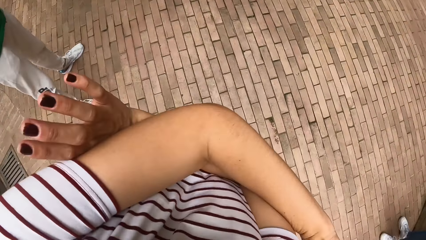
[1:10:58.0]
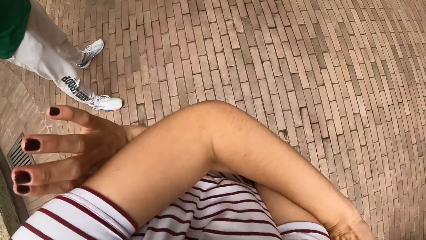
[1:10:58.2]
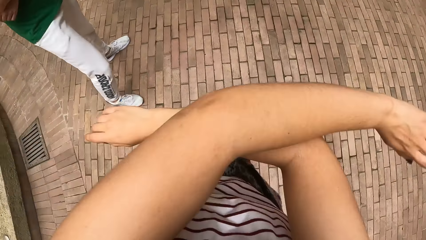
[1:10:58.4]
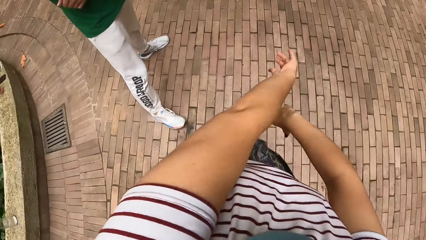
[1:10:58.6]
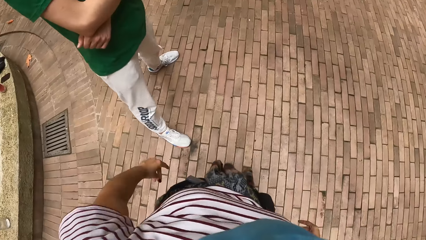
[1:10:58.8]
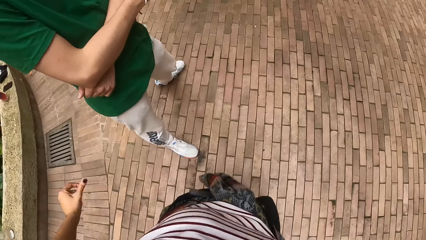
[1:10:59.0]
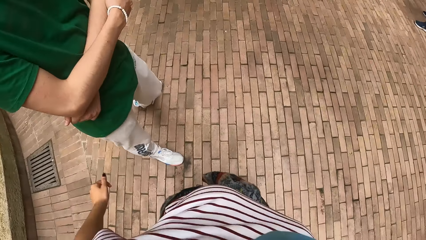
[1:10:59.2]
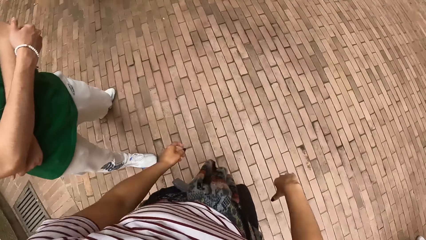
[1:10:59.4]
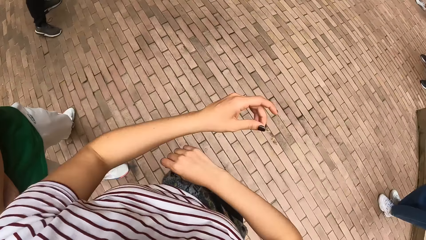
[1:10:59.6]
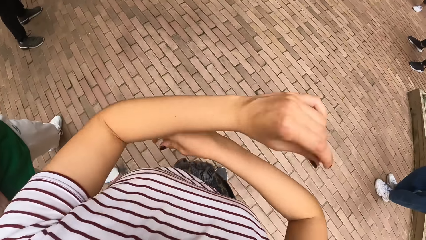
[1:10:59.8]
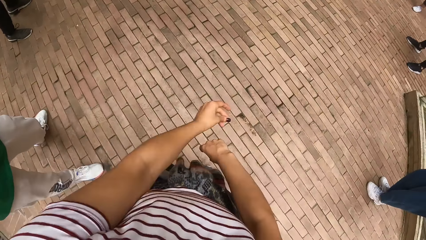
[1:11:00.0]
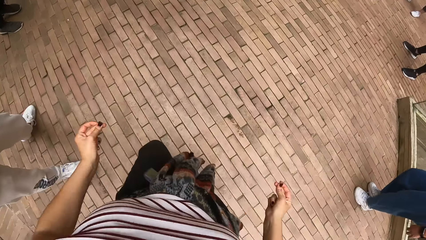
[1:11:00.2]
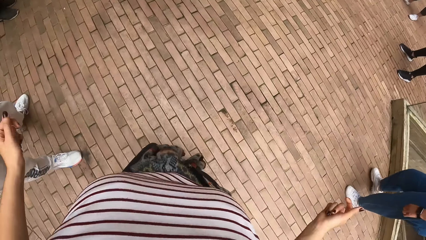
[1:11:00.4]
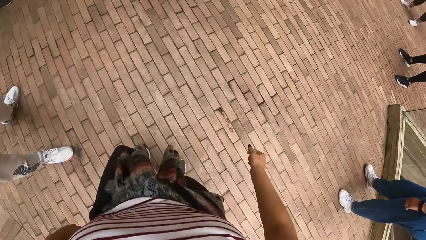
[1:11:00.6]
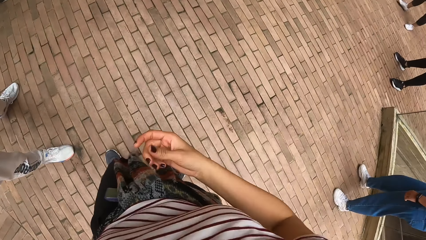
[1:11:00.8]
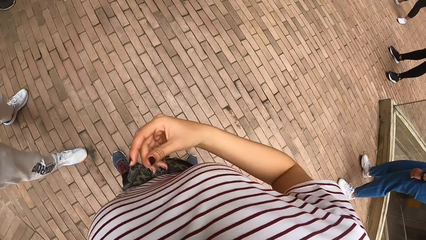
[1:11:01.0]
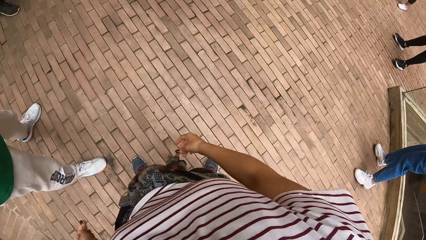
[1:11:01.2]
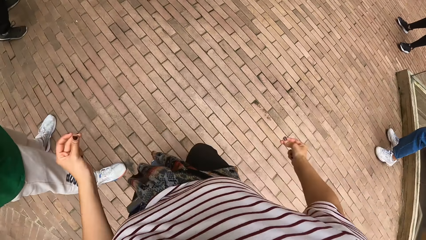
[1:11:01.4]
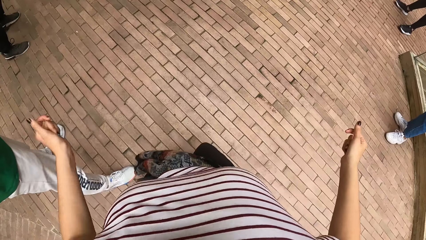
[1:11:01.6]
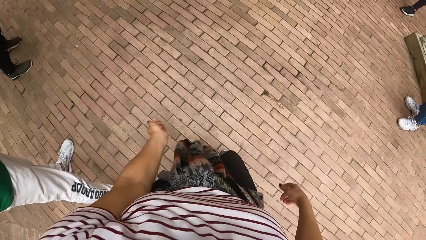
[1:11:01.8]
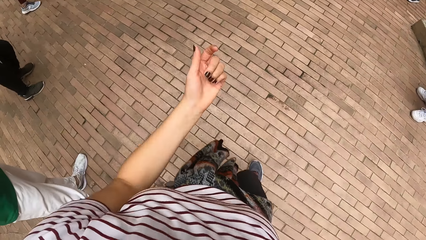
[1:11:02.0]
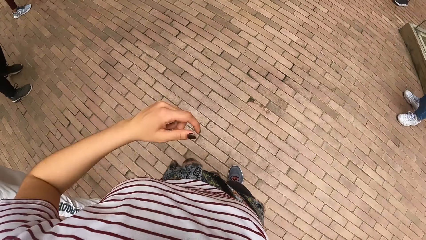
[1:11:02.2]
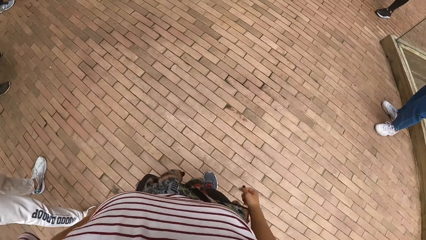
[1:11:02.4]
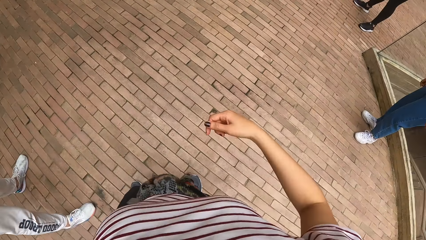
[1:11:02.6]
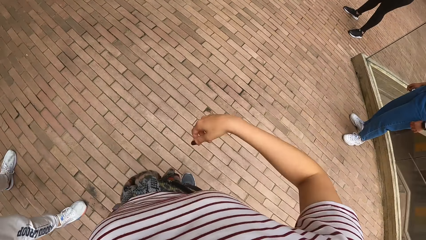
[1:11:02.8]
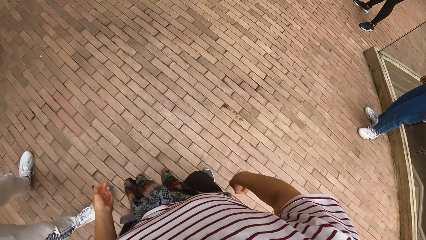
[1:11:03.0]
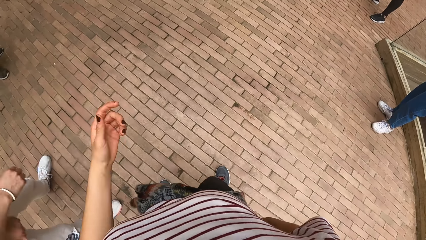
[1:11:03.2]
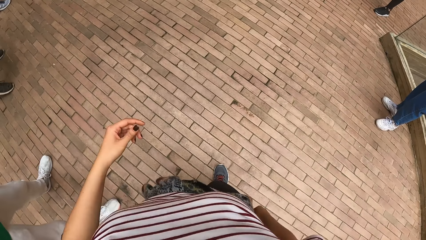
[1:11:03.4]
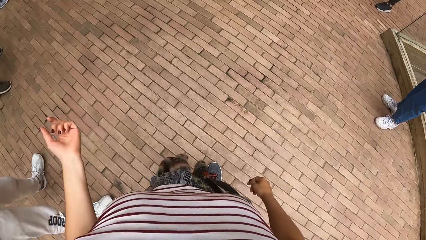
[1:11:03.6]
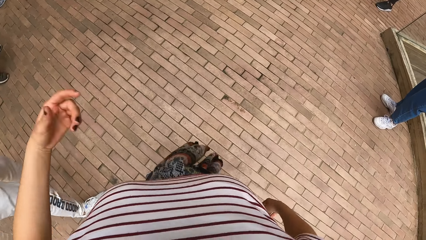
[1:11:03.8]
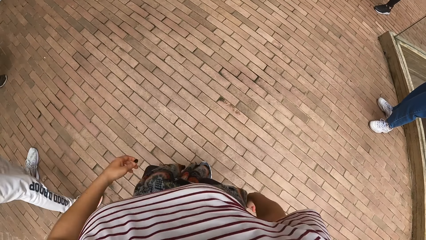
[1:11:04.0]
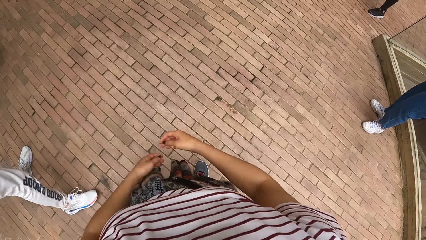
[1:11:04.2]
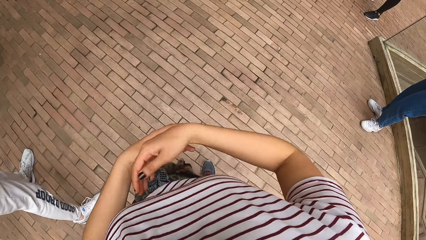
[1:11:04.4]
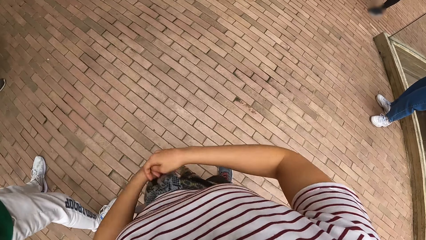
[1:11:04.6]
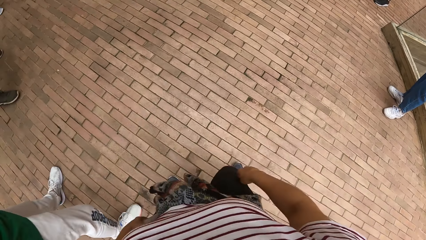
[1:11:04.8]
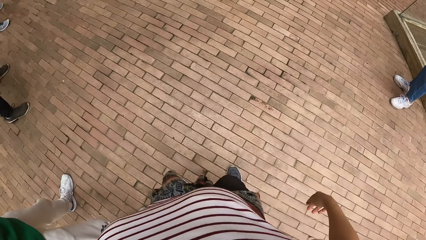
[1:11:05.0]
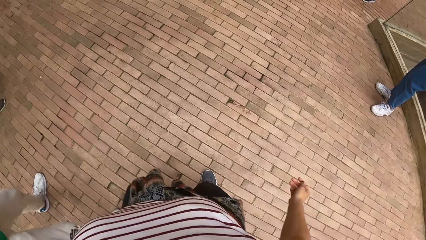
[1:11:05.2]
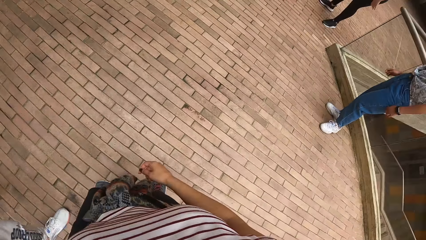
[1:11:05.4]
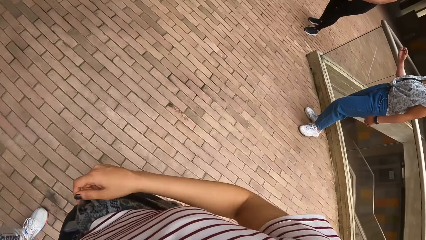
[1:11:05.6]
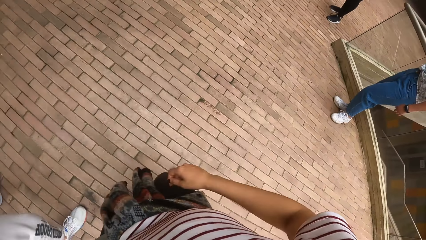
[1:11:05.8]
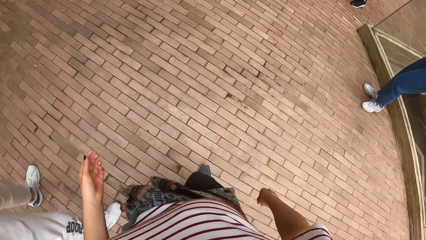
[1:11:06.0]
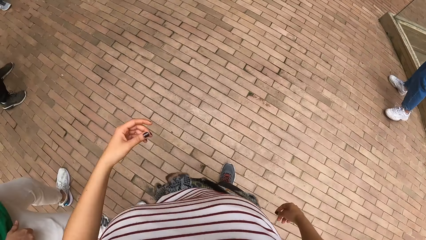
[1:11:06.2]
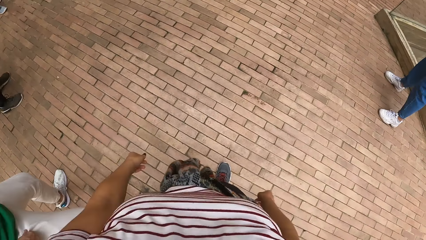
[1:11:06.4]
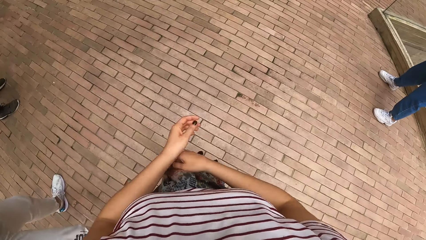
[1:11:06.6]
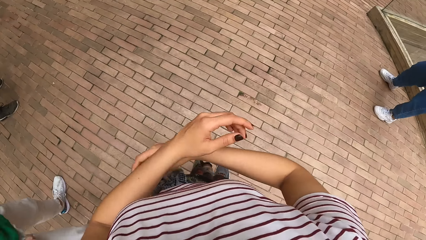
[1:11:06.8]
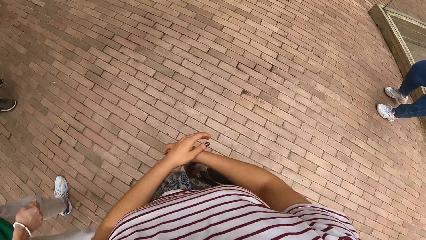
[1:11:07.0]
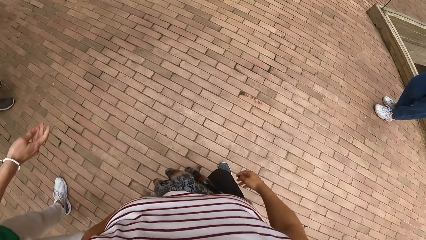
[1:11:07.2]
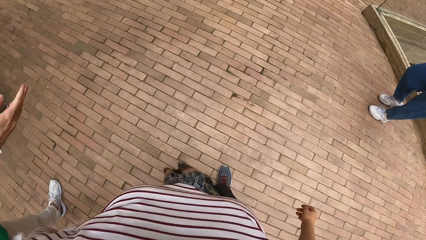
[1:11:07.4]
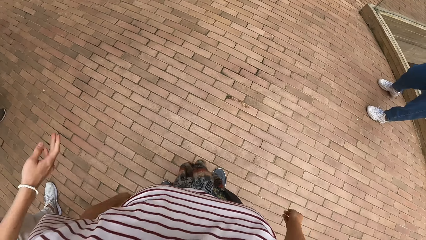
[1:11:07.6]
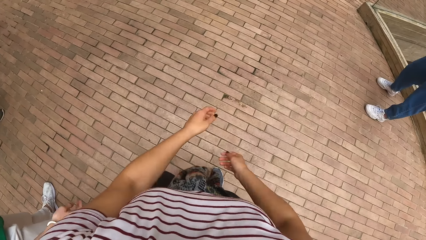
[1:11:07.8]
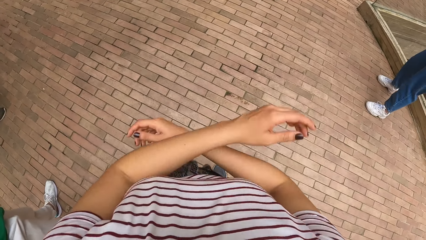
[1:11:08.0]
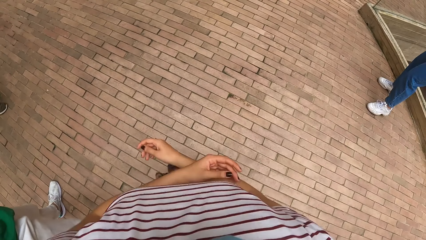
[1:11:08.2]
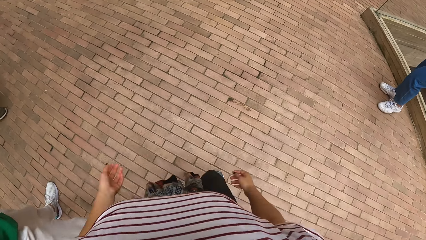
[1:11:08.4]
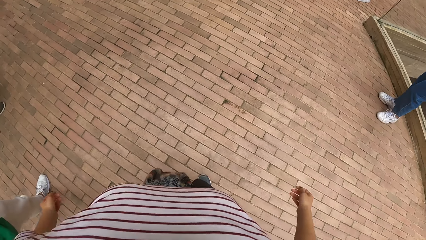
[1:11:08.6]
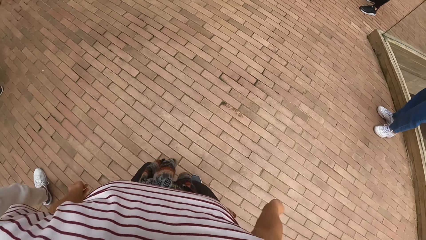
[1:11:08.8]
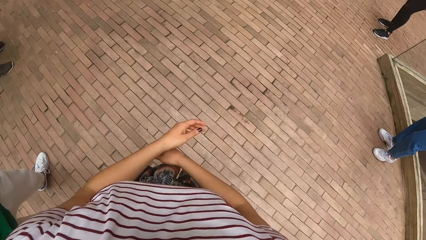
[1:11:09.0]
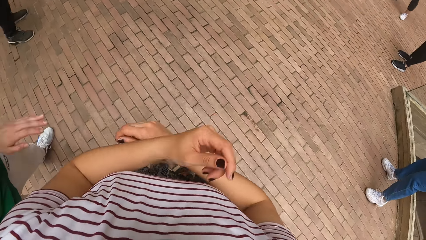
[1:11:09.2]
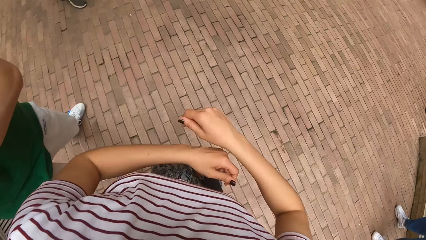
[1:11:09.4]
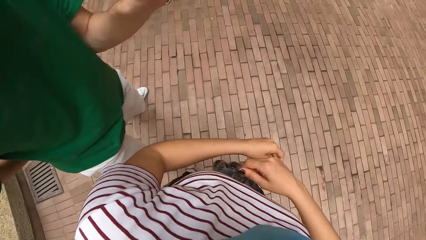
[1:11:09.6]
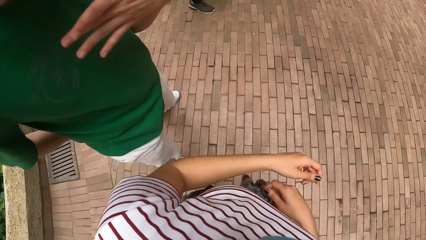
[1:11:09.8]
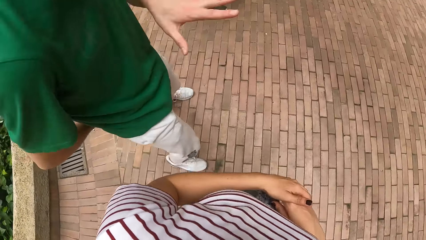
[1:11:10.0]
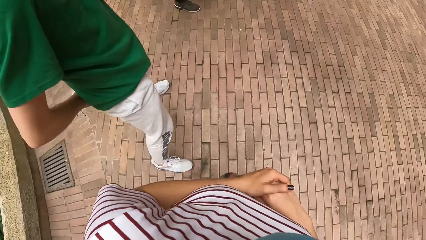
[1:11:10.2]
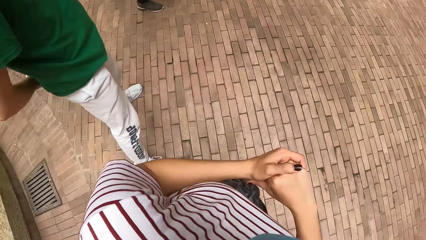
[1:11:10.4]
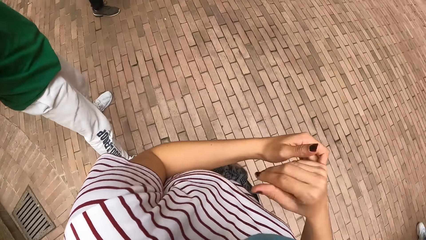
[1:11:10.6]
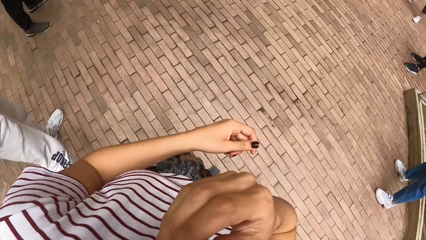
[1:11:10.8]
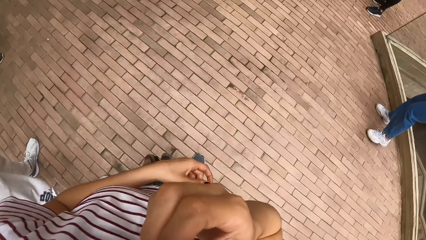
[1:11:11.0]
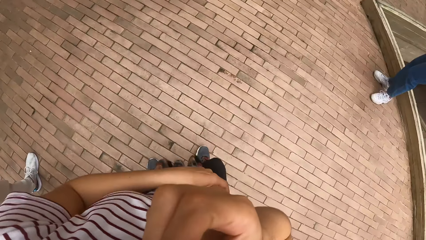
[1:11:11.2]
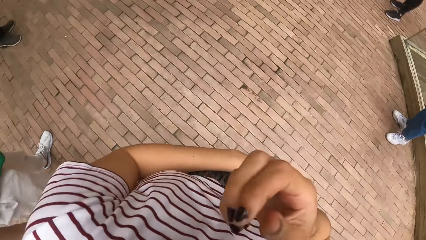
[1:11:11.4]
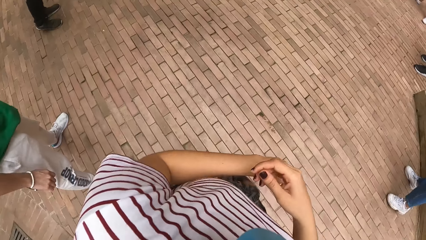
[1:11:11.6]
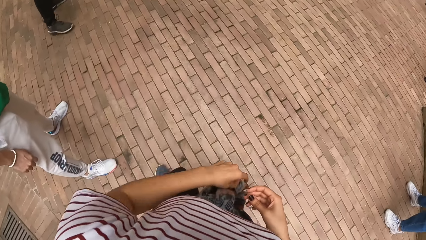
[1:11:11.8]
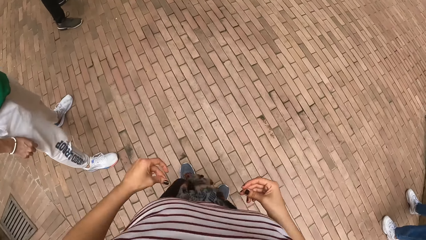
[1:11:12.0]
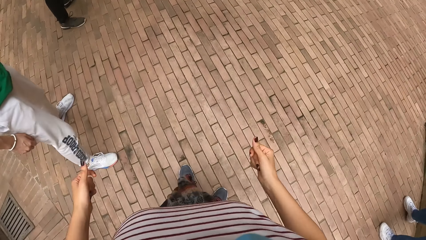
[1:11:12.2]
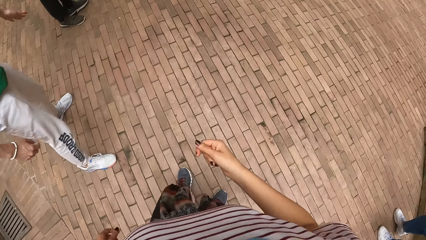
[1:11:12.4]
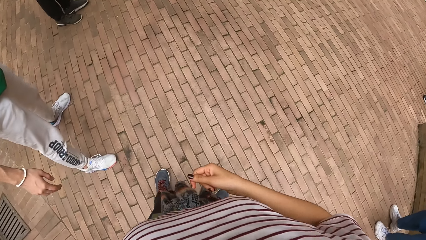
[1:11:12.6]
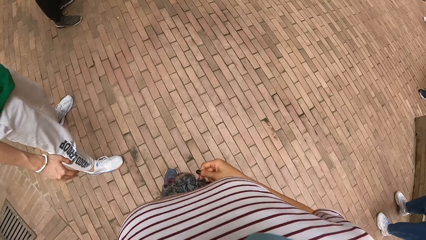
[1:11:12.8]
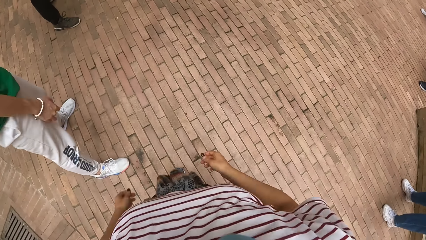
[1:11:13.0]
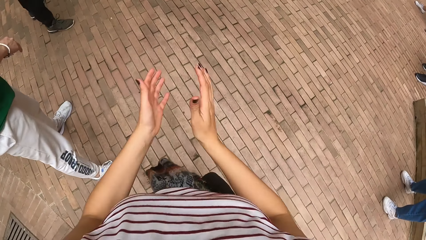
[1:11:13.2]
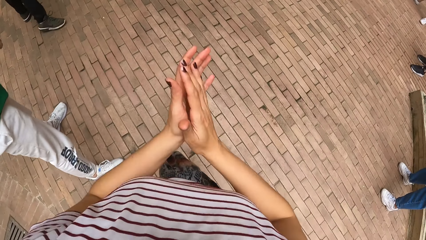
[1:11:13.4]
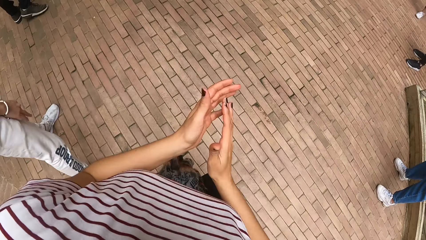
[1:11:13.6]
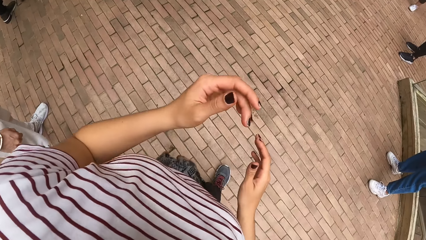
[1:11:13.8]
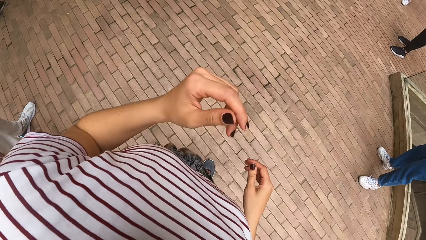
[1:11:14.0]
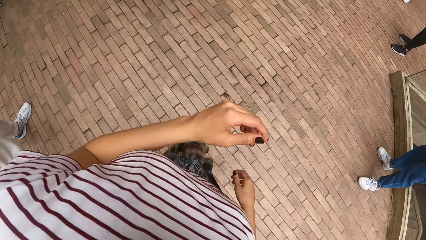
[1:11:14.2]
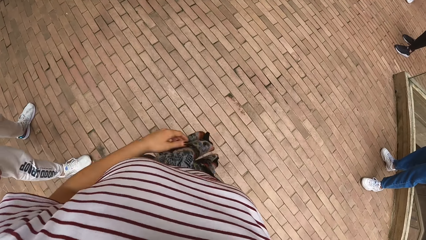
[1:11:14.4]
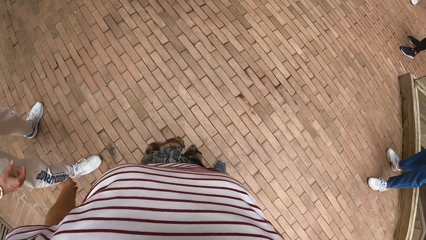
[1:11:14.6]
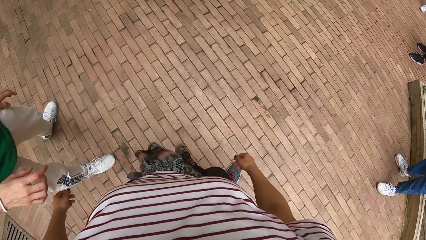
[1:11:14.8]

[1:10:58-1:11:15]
The camera wearer does some dance moves. A man crosses his hands over his chest. The man moves around the pavement. The man moves his hand. The camera wearer does some dance moves. The man interacts with the camera wearer. The camera wearer touches her nose with her right hand. She moves around the pavement, claps her hands.
